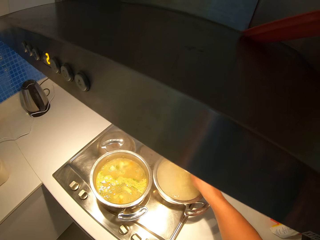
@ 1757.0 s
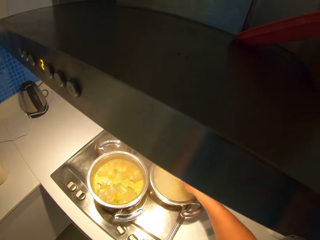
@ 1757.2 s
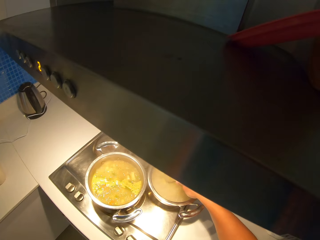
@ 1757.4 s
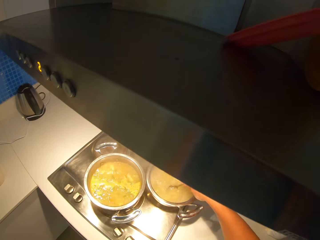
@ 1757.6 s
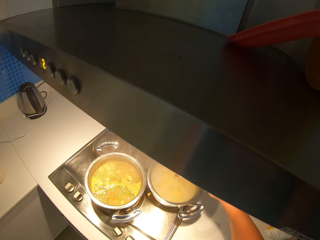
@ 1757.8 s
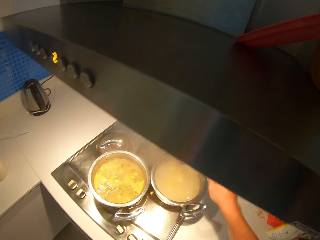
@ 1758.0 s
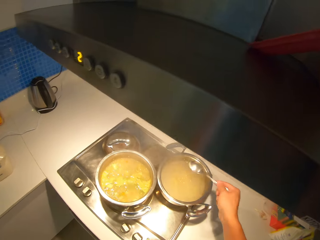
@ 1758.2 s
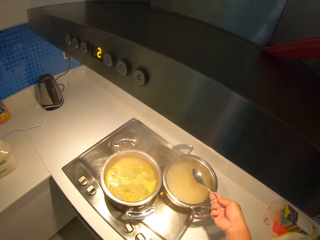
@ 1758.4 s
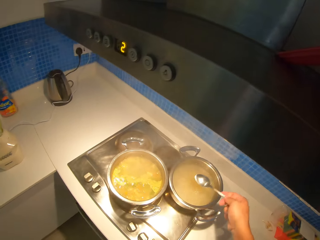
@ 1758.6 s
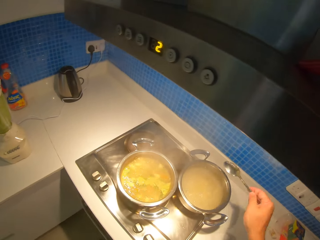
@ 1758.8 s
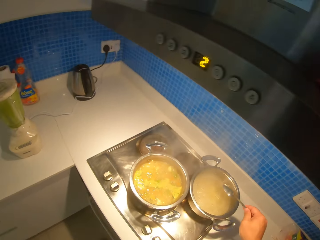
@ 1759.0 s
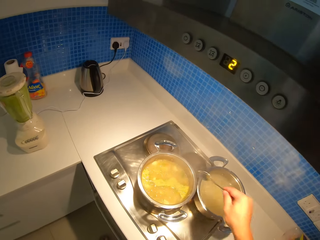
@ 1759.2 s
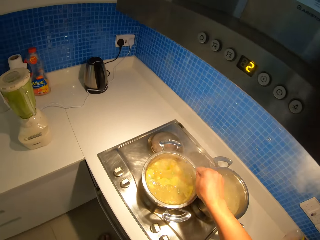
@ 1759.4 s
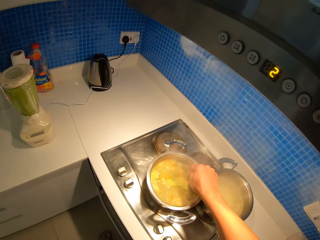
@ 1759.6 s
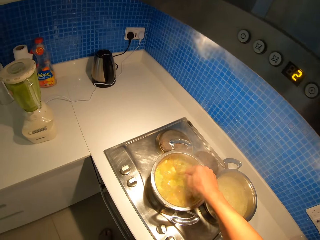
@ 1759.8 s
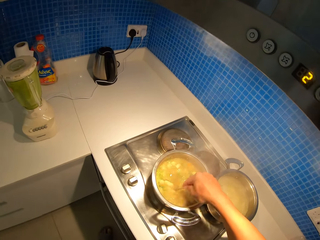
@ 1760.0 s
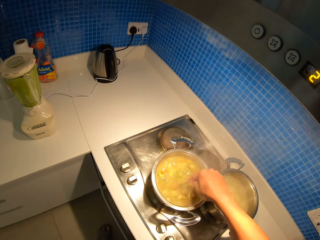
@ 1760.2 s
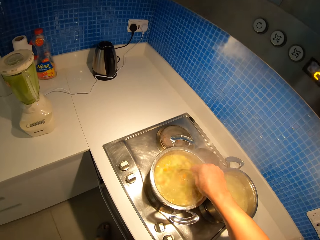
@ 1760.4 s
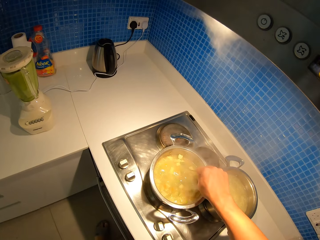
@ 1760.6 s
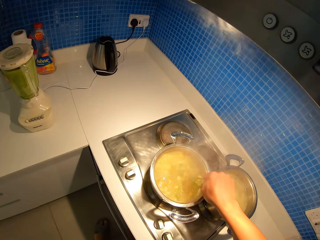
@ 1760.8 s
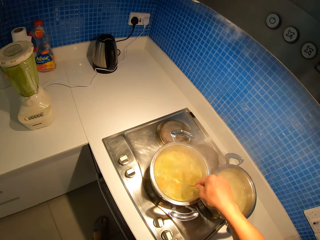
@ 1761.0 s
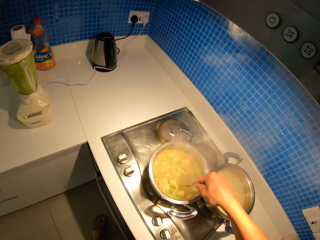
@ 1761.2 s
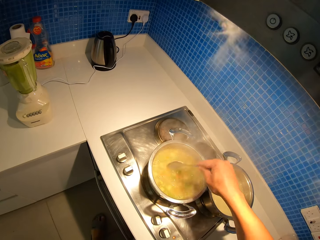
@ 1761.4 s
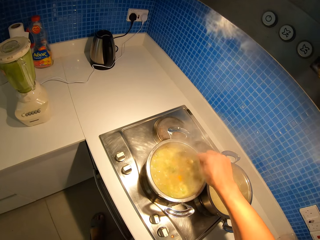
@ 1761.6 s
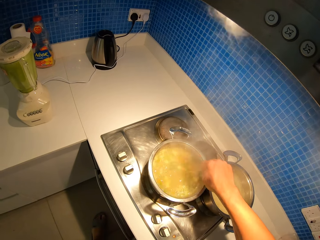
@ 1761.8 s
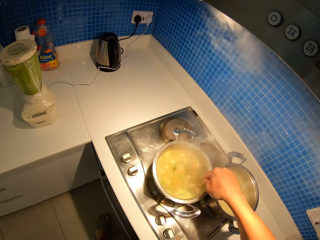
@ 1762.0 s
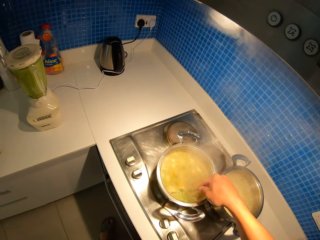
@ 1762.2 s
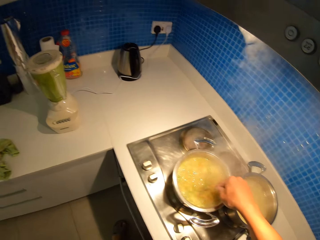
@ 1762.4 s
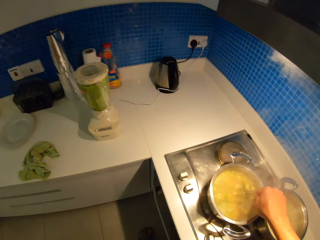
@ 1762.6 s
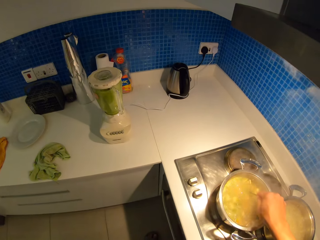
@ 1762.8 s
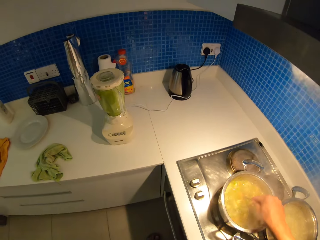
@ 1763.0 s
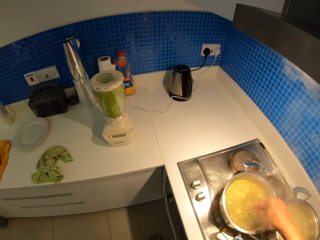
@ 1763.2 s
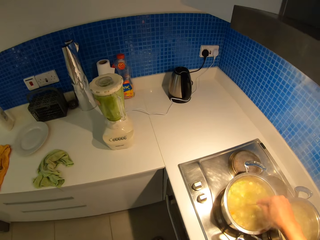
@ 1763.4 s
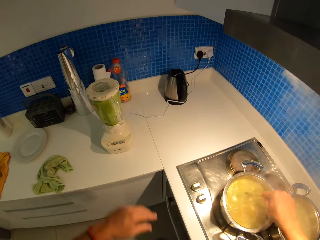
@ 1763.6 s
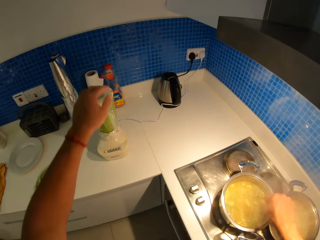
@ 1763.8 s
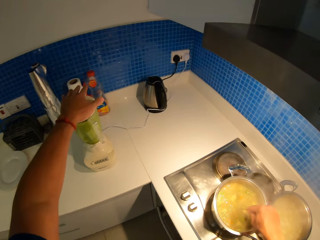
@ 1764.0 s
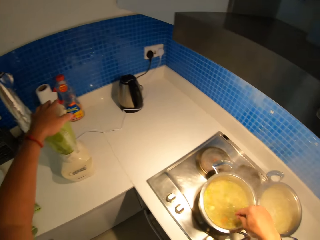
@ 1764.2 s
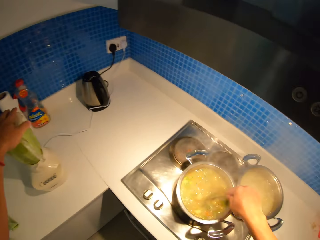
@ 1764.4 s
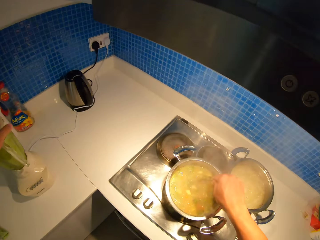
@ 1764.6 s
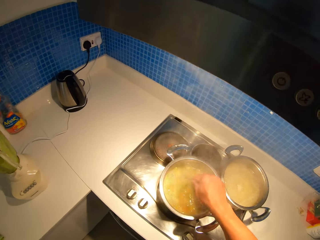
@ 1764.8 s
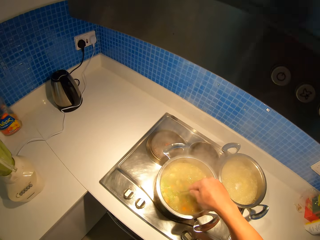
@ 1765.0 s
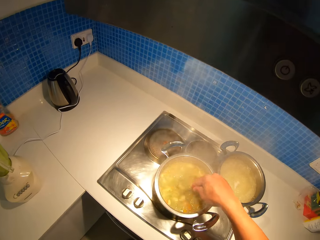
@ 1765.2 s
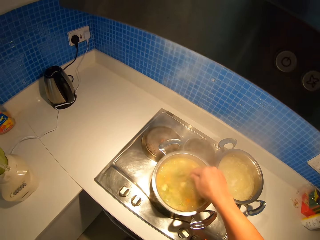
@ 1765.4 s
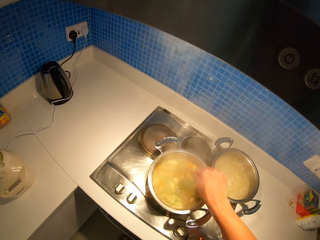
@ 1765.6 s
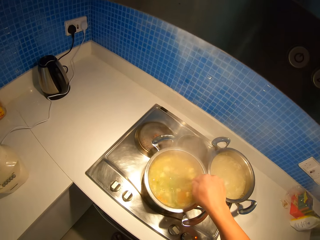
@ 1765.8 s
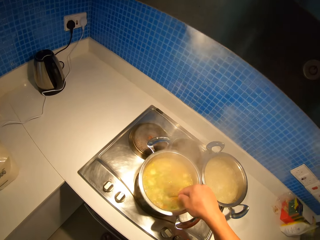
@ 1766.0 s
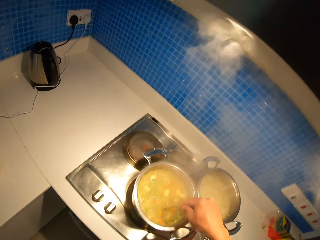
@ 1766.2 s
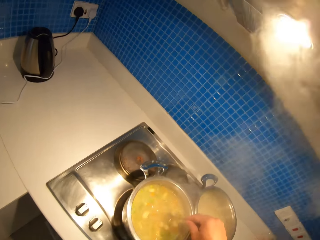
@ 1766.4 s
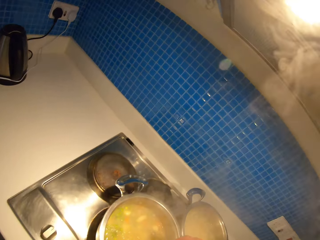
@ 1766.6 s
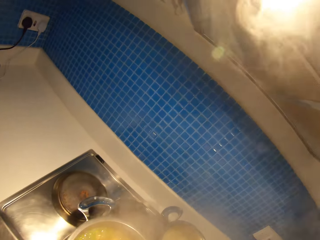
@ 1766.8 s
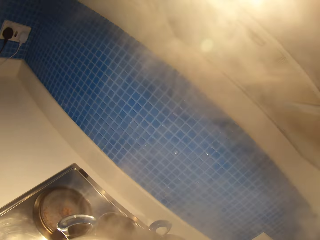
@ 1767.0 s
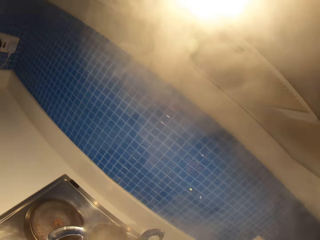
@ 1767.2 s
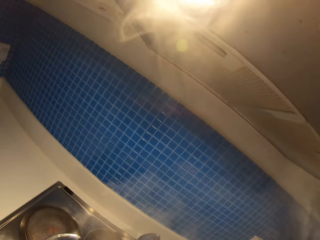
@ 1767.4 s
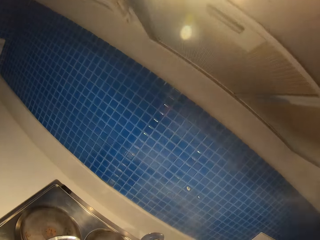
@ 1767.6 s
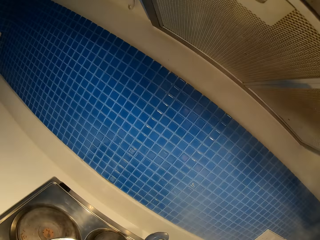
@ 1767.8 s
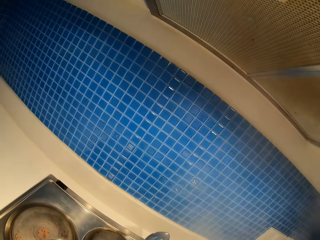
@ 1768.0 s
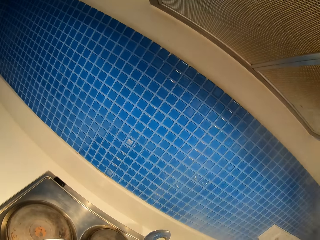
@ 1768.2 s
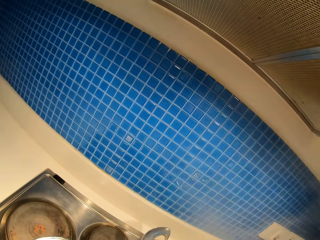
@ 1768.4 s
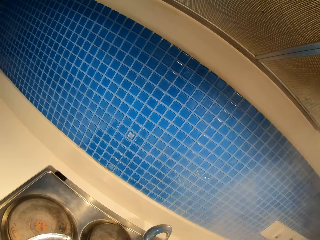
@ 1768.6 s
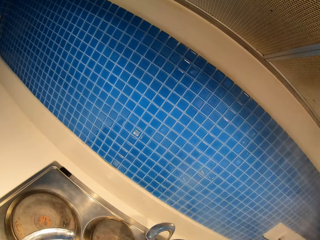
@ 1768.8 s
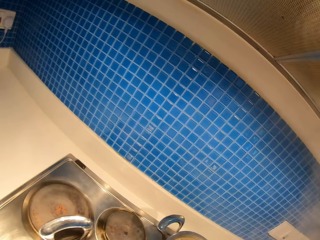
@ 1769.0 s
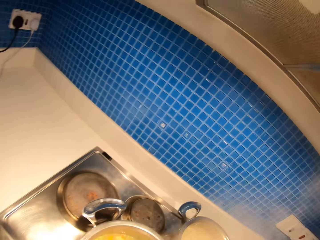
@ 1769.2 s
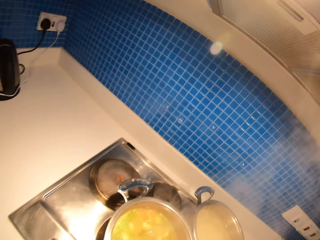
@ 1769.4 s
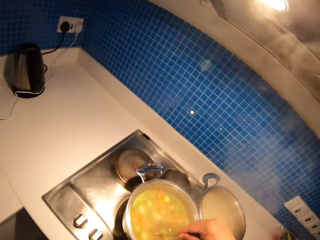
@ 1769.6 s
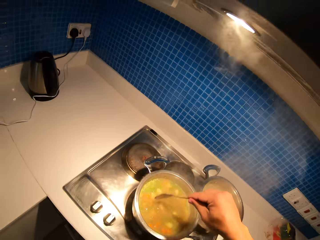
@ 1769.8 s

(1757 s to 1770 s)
The camera wearer stirs the stew pot with a spoon. They hold a blender. They put a hand on the blender. They smell the stew in the pot.

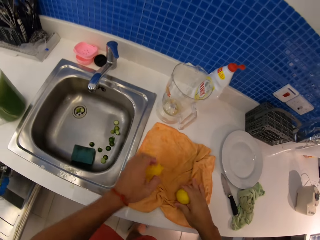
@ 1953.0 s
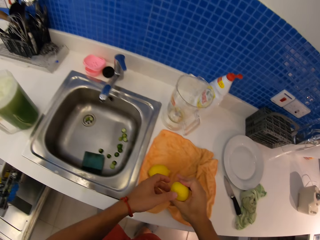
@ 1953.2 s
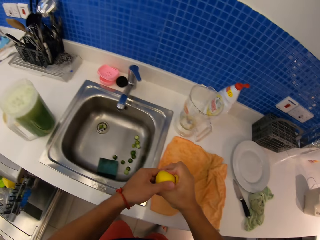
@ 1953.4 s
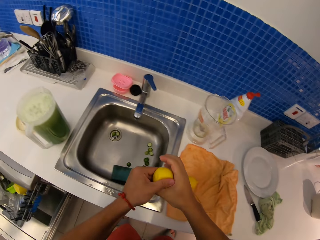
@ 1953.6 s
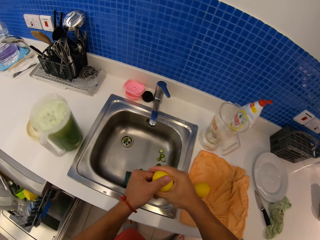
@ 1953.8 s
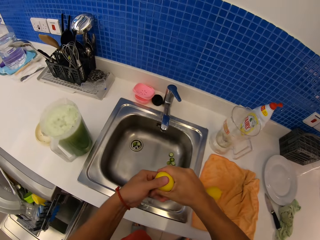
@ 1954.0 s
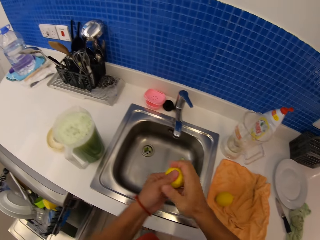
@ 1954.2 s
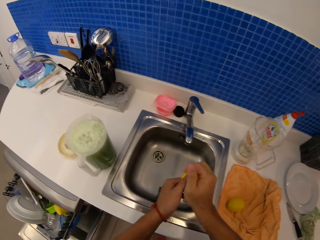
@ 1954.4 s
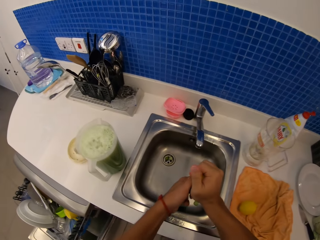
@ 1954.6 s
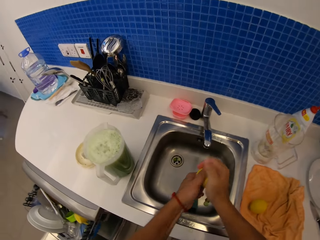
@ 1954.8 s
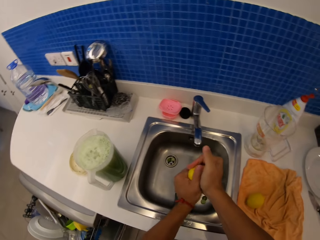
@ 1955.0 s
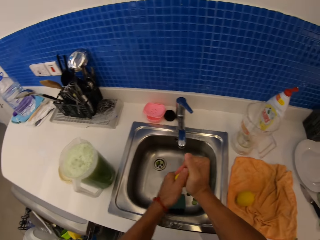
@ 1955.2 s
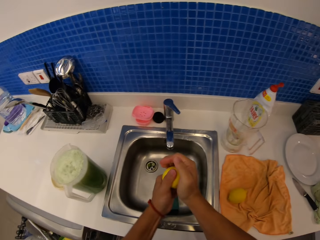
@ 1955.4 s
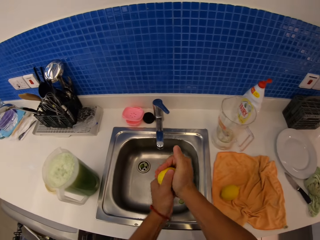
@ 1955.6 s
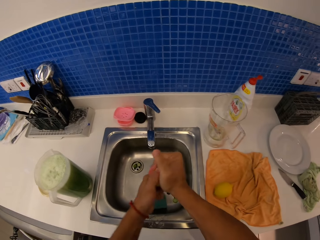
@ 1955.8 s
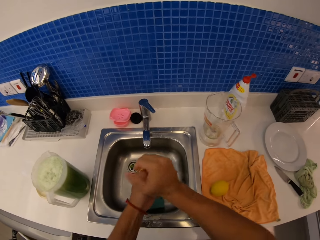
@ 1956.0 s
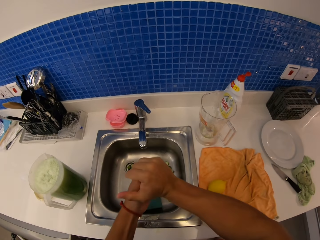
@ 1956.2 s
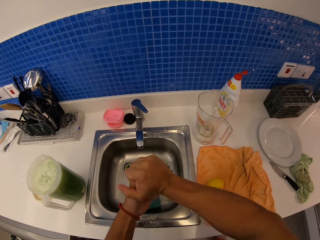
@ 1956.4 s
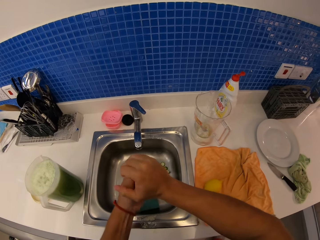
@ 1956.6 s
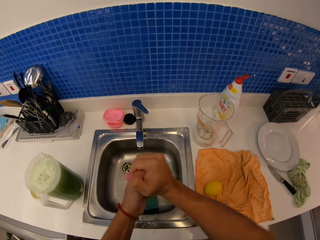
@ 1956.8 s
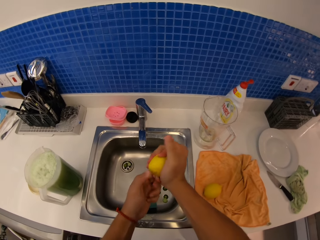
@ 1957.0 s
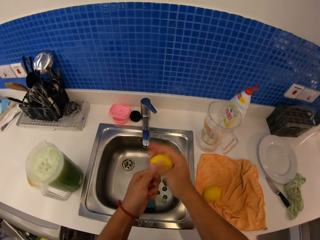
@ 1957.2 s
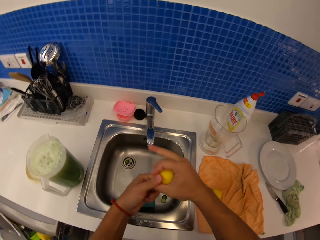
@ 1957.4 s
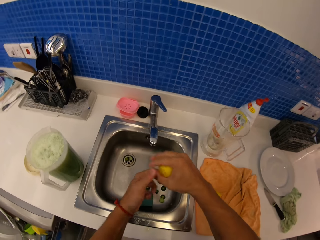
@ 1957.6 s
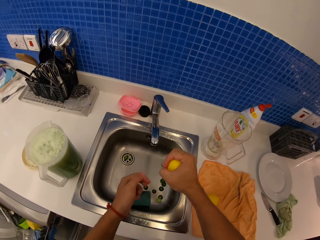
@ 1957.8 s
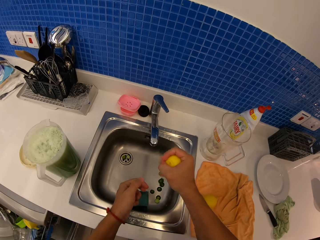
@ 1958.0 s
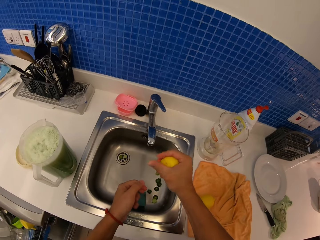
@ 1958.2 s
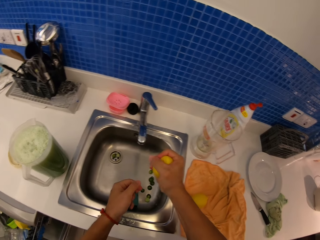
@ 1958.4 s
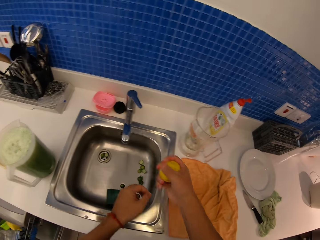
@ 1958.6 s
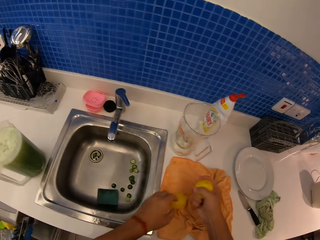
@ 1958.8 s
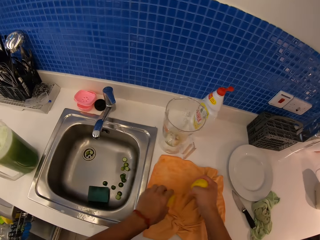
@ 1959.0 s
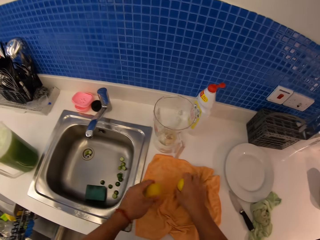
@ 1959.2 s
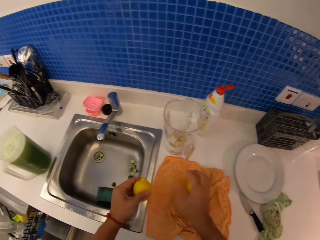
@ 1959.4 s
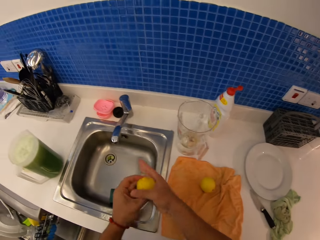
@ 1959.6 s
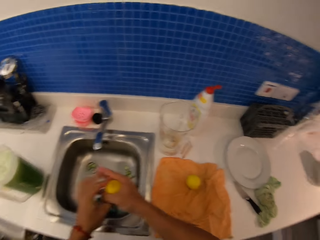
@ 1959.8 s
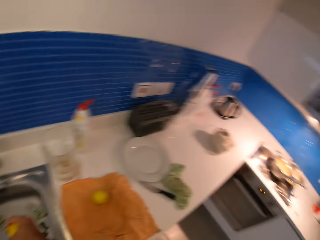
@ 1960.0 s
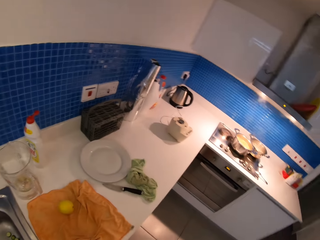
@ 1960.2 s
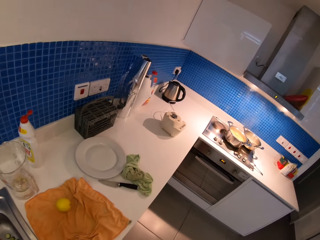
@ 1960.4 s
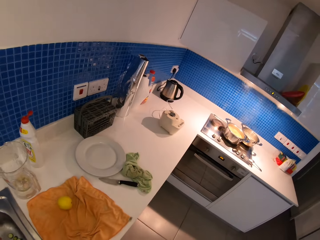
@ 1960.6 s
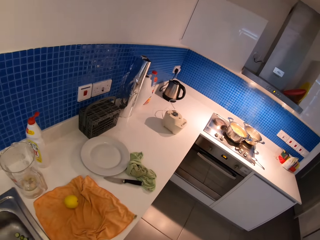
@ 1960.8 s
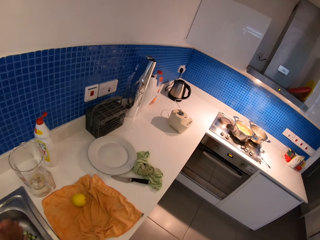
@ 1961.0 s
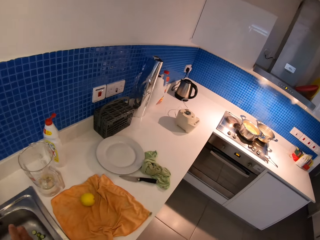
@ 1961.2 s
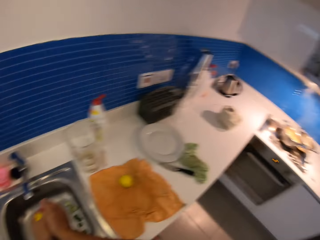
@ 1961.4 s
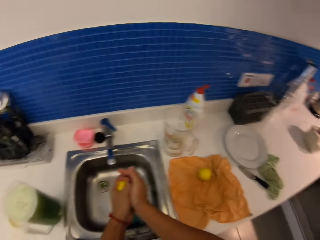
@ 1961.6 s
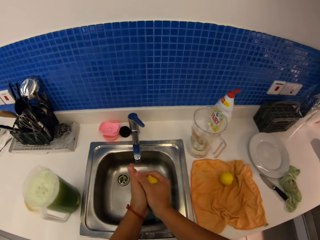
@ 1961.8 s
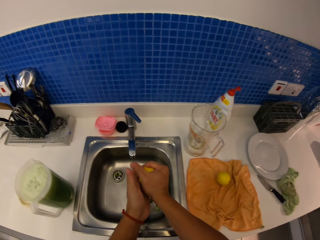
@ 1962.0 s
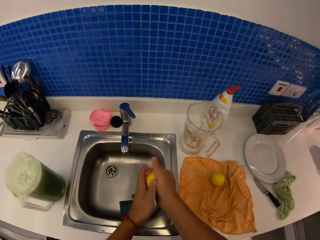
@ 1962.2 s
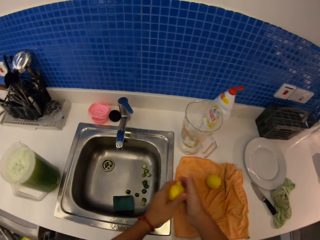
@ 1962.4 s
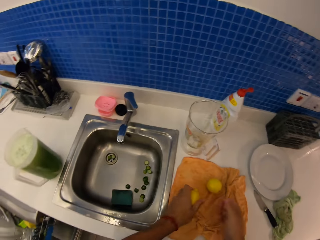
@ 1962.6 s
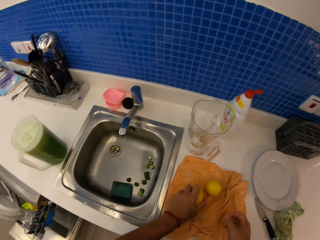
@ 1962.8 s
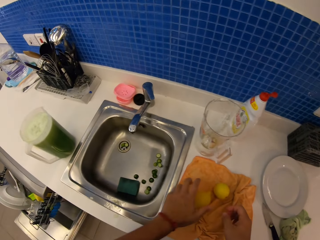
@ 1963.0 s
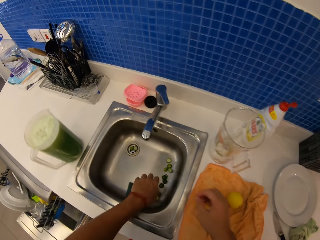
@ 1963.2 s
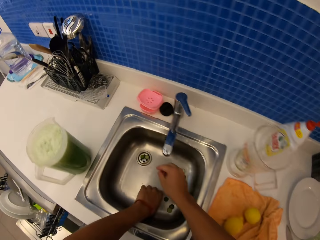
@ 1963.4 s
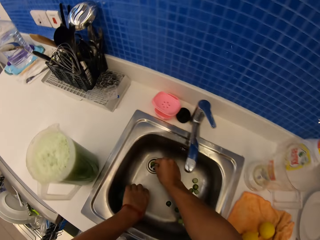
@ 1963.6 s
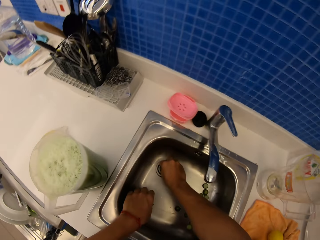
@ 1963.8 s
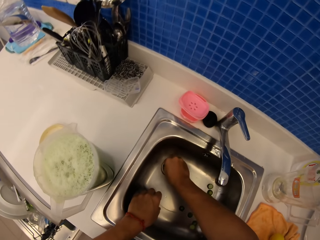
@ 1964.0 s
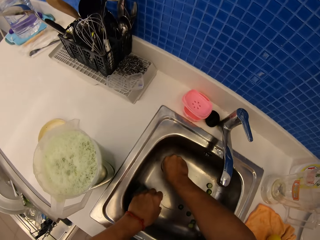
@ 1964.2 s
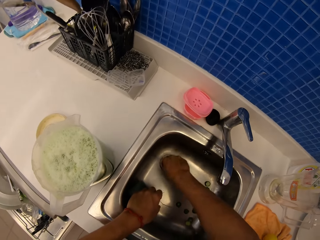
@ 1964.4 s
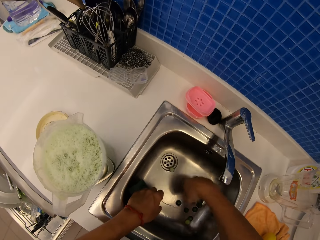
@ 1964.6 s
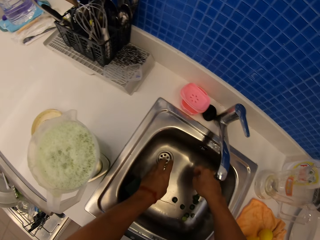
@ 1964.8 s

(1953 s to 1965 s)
The camera wearer presses a lemon. She holds the lemon with her hands. She puts the lemon on the kitchen counter, picks lemons on the countertop and holds the lemon with her hands. She presses the lemon. She puts the lemon on the kitchen counter.
